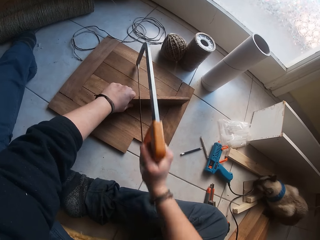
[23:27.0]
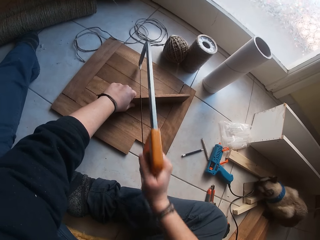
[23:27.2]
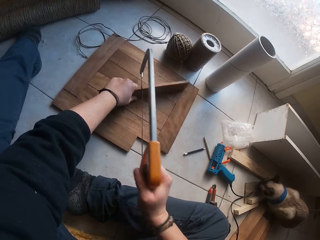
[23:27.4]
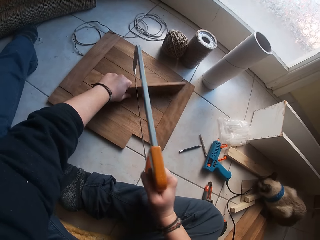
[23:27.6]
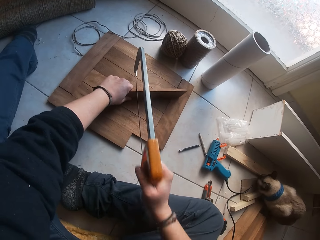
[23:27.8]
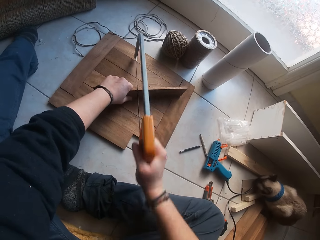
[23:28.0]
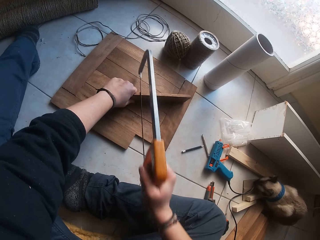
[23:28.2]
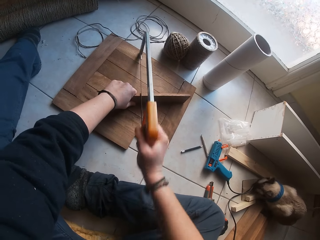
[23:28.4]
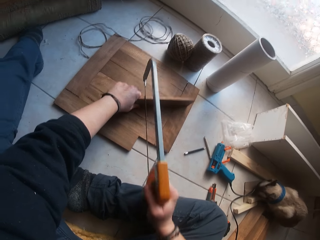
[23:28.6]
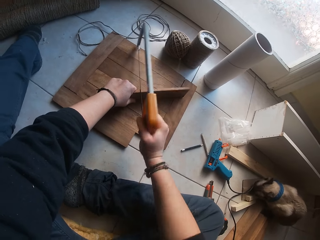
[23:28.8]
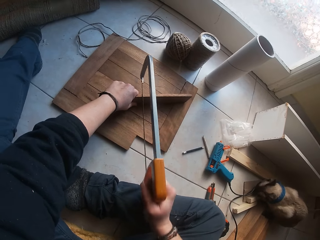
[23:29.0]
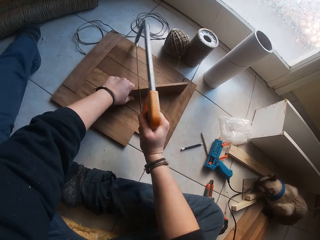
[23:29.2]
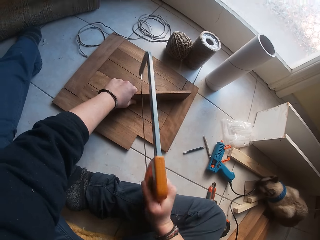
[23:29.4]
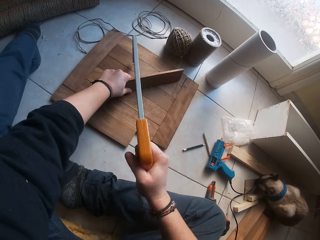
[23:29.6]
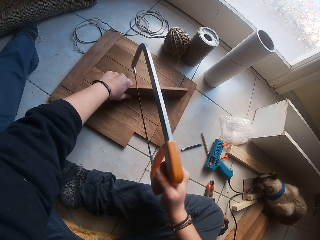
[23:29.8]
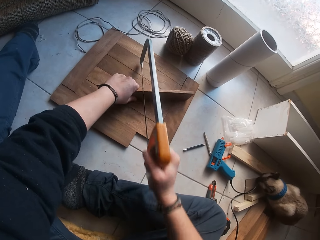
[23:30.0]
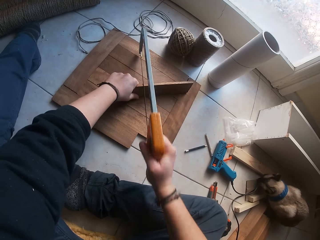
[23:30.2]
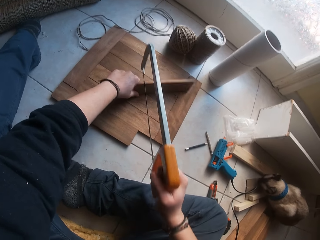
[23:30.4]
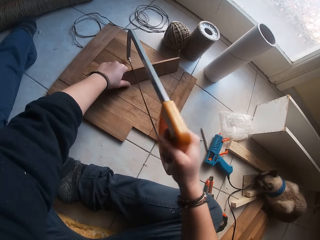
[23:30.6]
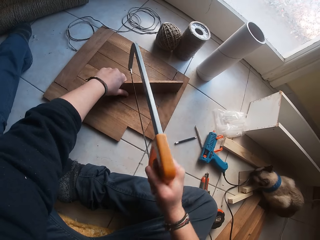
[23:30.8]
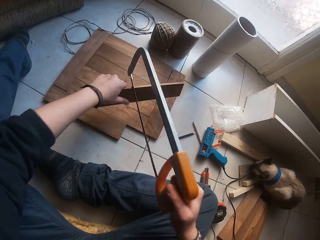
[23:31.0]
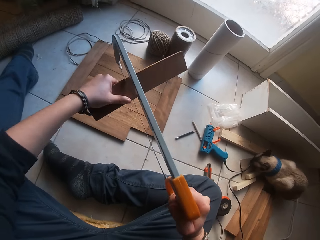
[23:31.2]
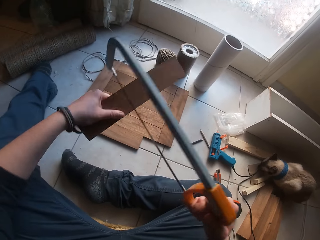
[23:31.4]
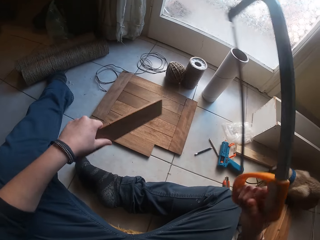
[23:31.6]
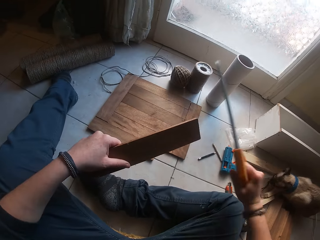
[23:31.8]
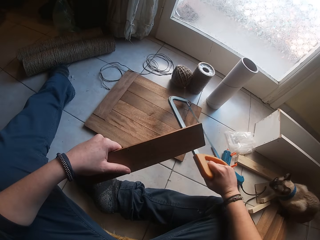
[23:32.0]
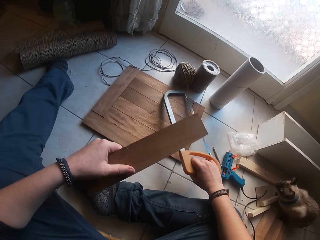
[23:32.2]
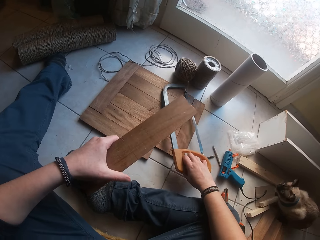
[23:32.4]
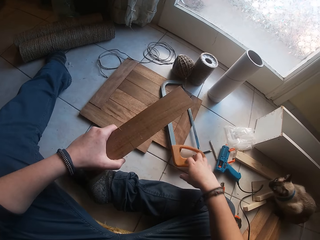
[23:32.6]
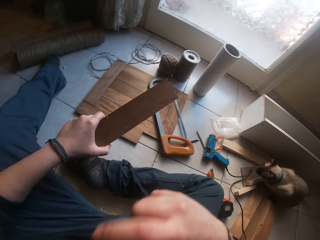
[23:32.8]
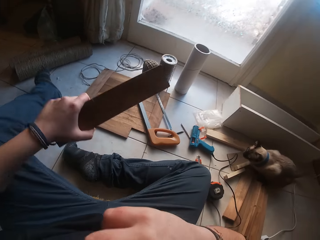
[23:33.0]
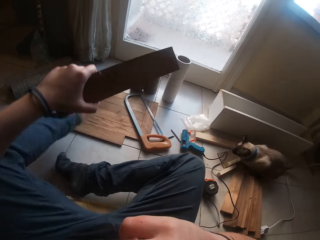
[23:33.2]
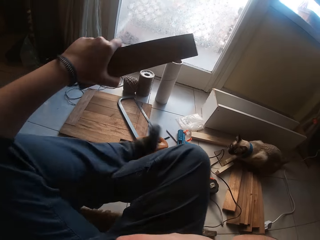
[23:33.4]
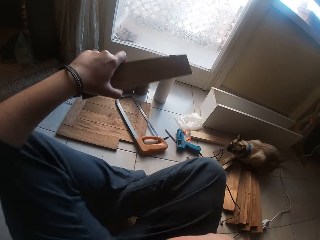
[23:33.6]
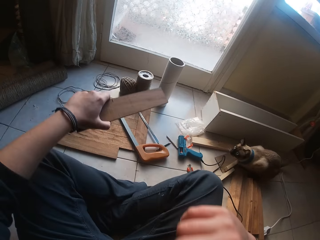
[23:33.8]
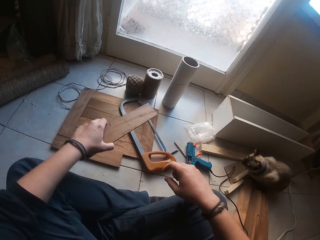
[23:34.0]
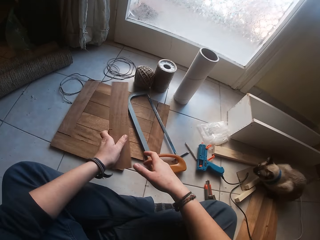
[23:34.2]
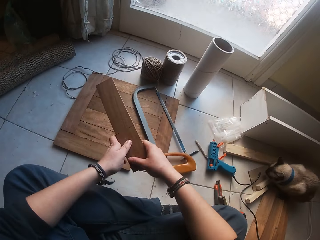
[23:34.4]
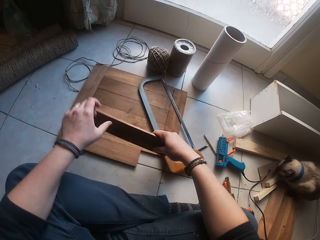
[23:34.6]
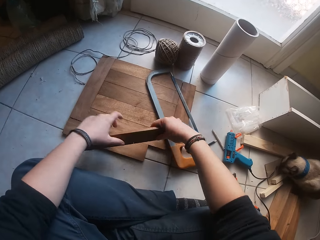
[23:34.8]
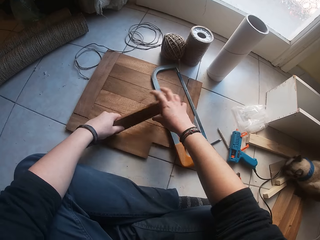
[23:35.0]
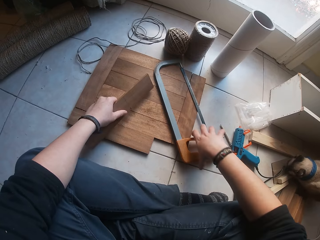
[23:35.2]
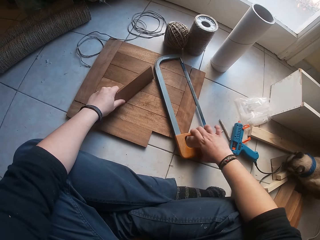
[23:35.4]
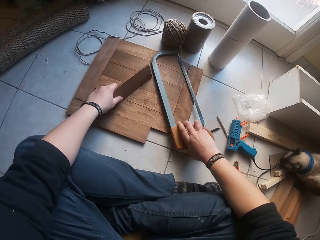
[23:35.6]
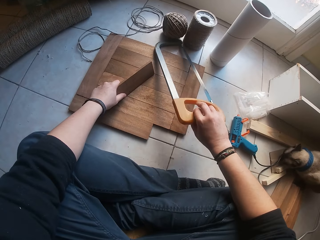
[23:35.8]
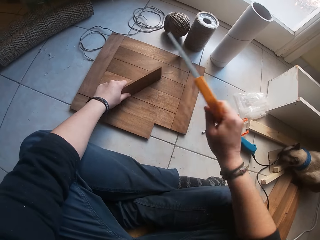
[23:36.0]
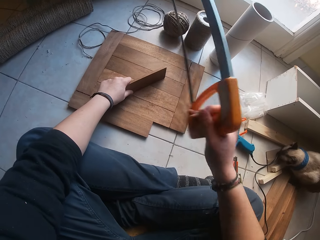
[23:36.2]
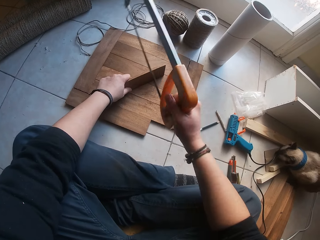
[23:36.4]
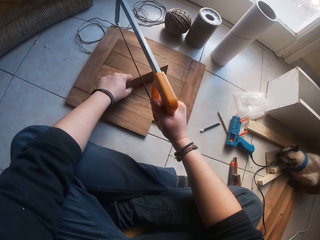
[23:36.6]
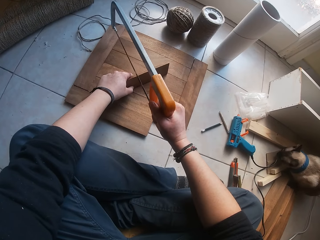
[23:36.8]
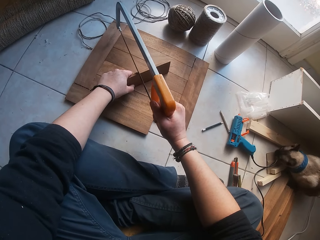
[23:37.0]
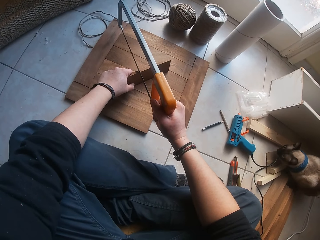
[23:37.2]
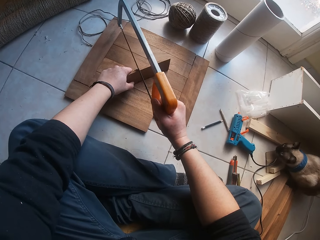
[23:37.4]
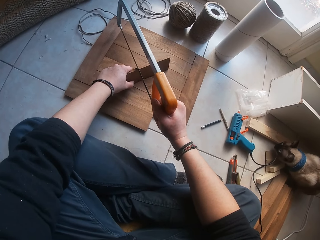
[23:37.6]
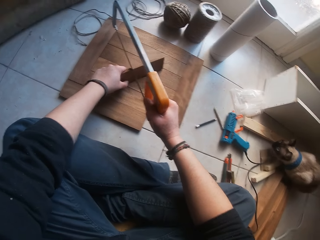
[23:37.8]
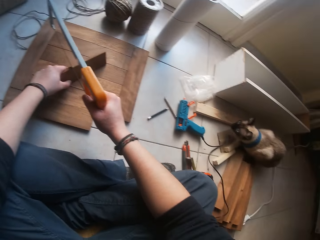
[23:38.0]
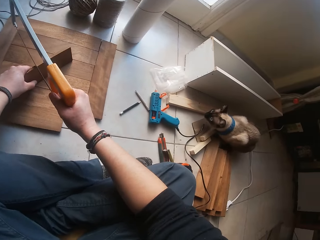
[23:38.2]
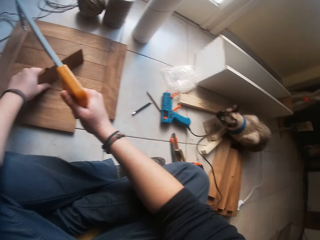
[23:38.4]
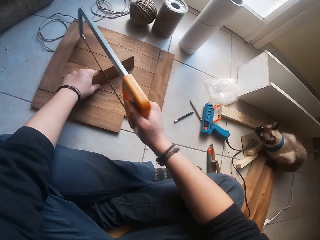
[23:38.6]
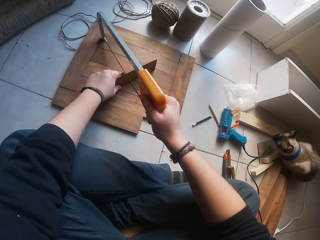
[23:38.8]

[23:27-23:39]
The camera wearer cuts the plank. He lifts both the plank and the saw. He removes the saw from the plank with his right hand. He places the saw on the decking board with his right hand. He drops the saw. He folds his legs. He places the plank on his right hand. He holds the plank with his left hand. He turns the plank. He places the plank on the decking board with his left hand. He picks the saw from the decking board with his right hand. He cuts the plank with the saw in his right hand. He places the saw on the plank.

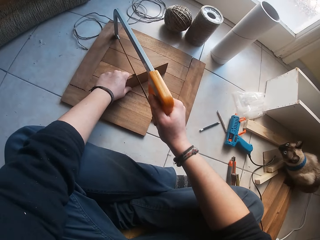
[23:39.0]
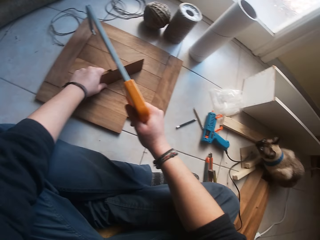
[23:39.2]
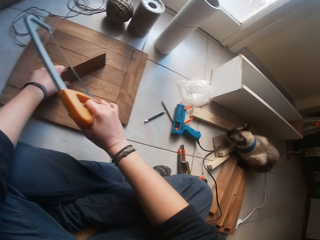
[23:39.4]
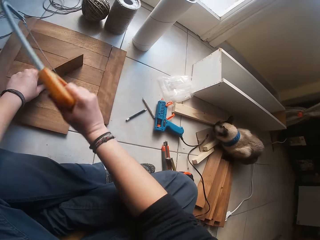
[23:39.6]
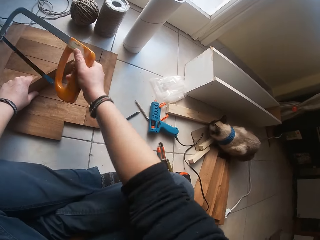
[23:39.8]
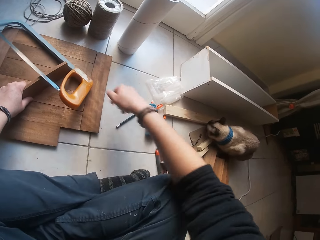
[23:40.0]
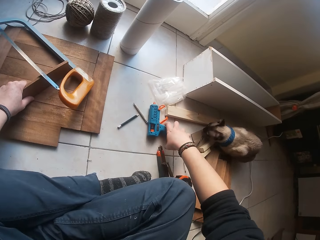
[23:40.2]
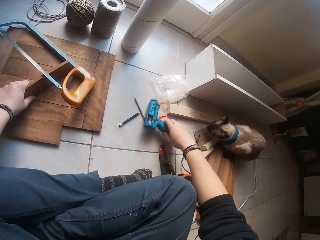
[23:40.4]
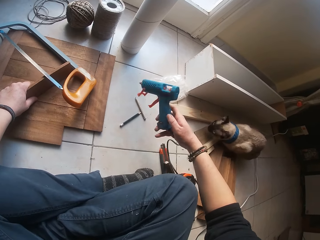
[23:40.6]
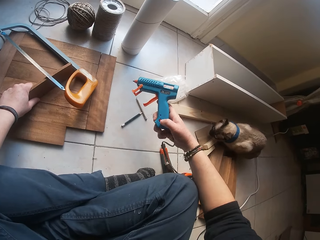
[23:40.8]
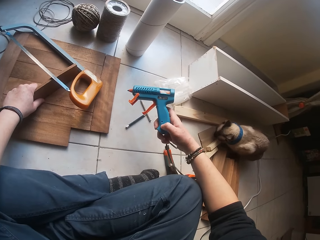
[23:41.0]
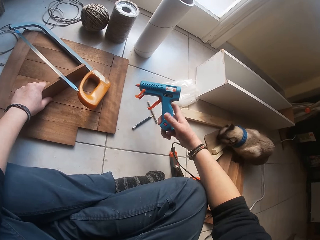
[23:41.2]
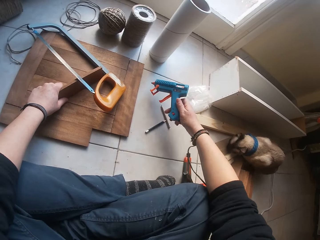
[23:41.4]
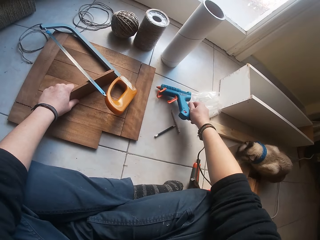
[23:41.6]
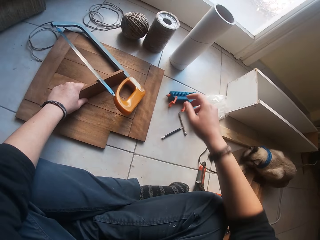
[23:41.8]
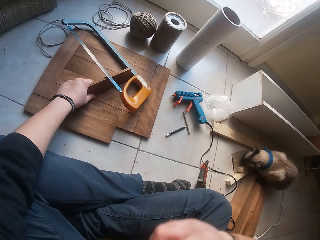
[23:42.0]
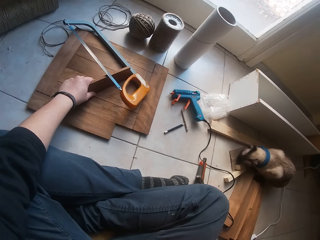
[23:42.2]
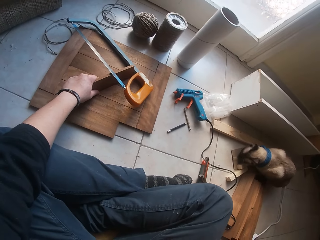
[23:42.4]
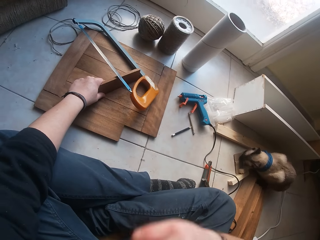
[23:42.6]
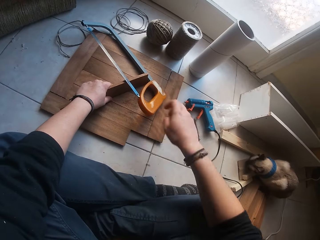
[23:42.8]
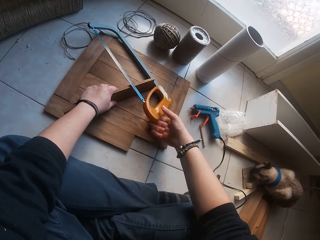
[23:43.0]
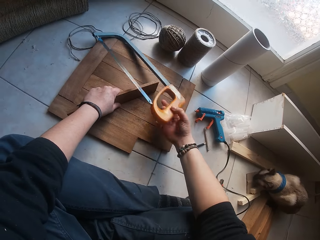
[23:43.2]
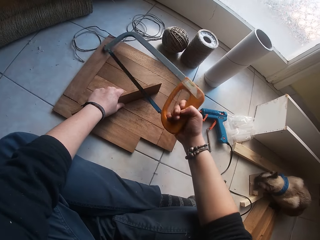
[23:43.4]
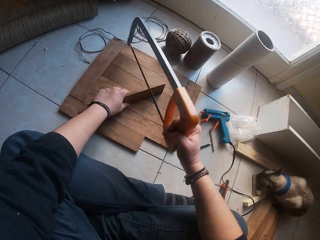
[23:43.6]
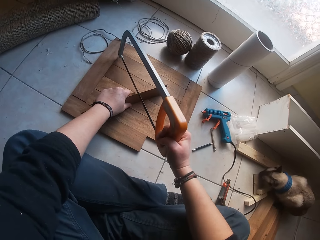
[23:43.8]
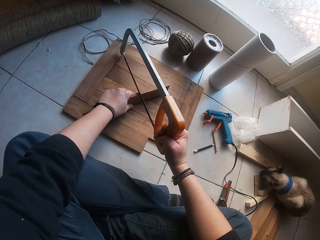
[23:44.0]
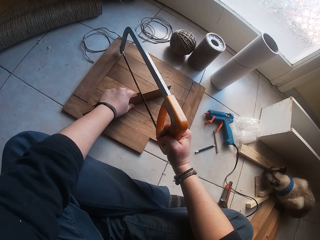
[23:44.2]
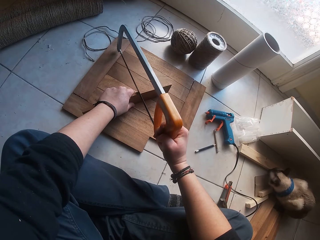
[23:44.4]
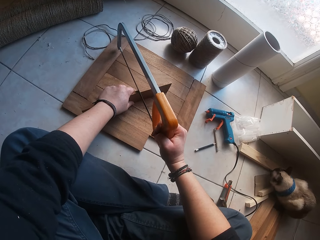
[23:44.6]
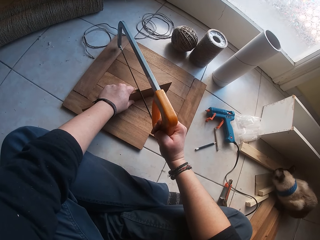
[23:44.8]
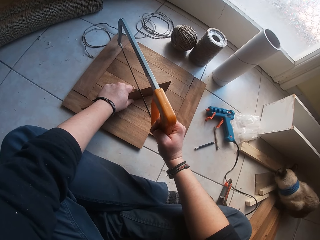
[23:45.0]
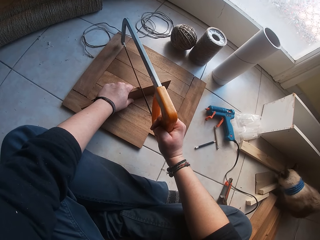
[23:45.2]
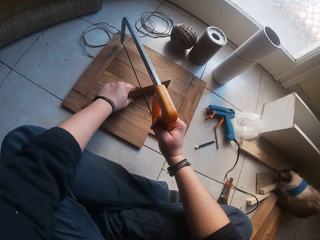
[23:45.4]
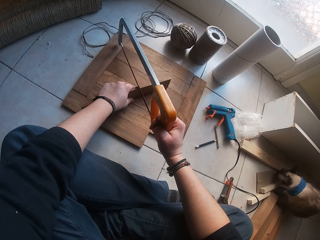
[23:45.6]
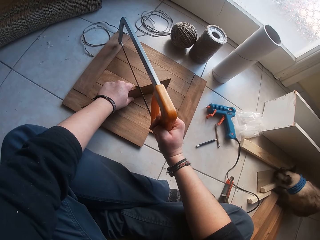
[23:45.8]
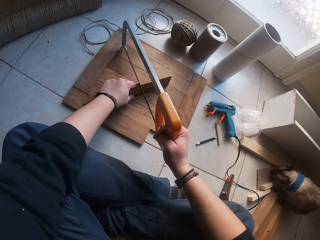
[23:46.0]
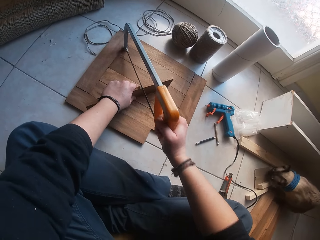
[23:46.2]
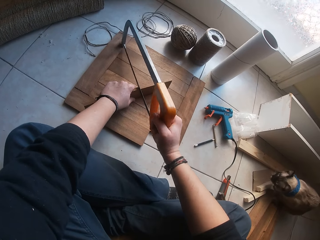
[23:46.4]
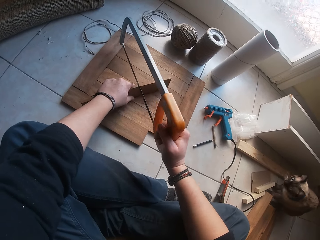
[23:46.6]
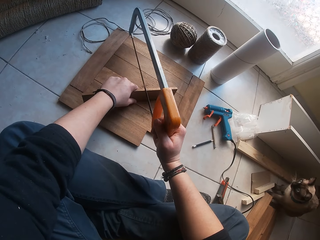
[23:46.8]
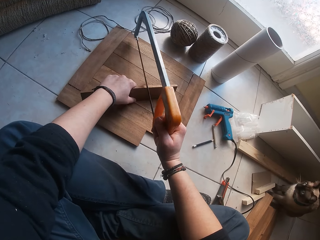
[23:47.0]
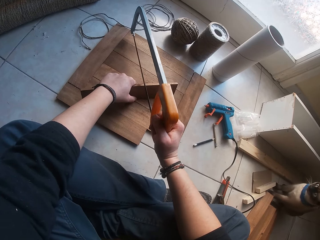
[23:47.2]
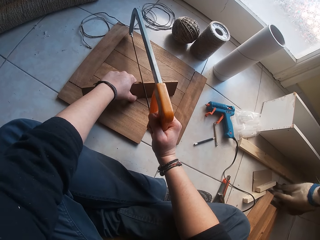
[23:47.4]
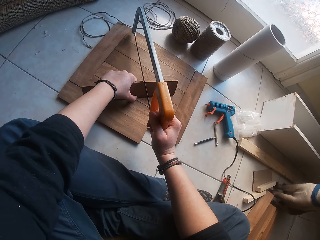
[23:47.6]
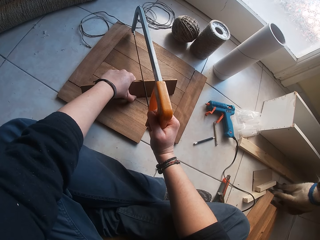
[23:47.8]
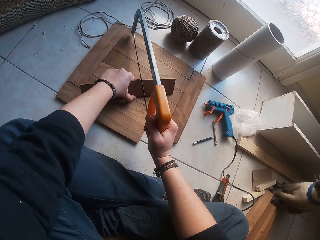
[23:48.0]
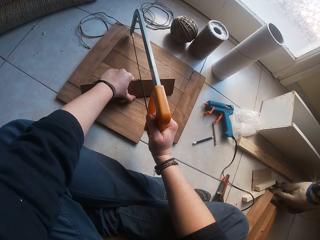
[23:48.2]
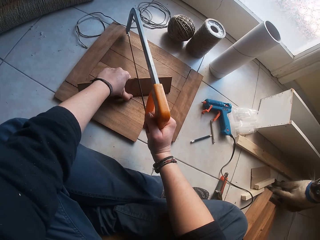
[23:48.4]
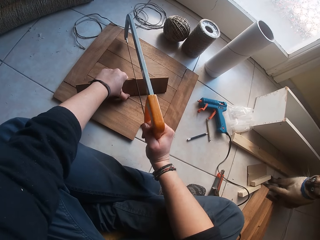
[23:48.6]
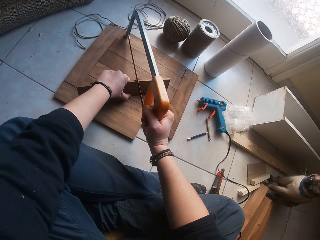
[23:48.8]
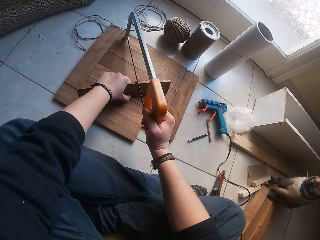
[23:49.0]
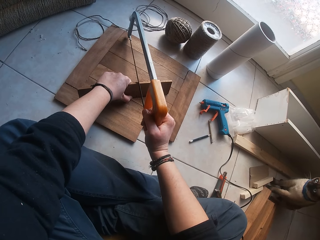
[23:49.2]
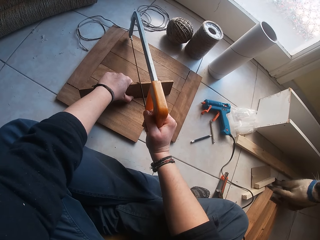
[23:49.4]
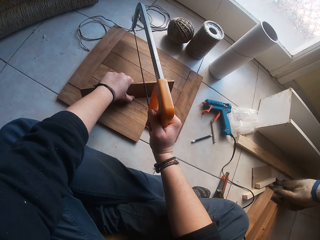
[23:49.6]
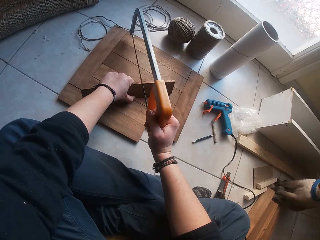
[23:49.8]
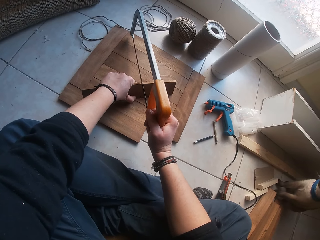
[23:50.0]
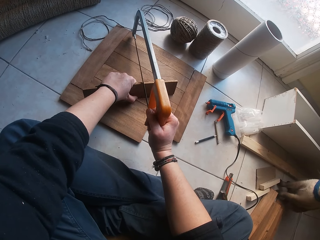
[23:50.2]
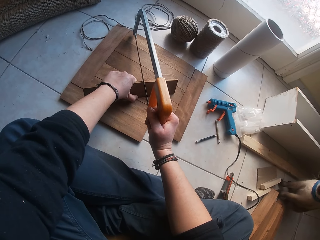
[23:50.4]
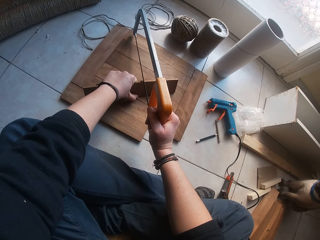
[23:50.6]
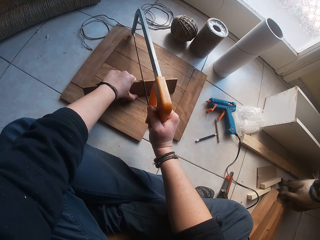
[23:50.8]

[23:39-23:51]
The camera wearer cuts the plank. He drops the saw on the decking board with his right hand. He drops the plank. He picks a glue gun or nail gun from the floor with his right hand. He drops the glue gun on the floor with his right hand. He picks the saw from the decking board with his right hand. He cuts the plank with the saw in his right hand. He places the saw on the plank. He cuts the plank. He lifts the saw. He places the saw on the plank.
